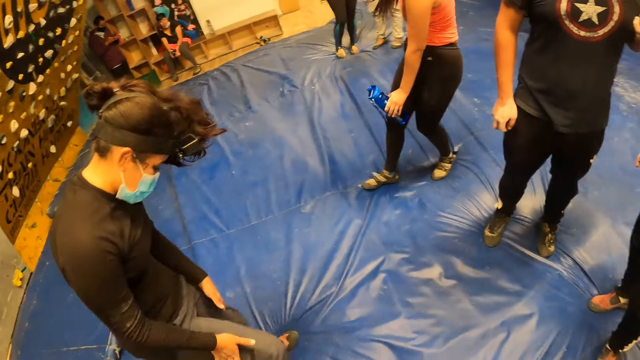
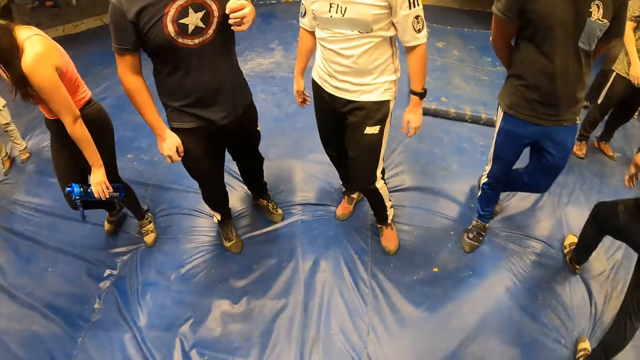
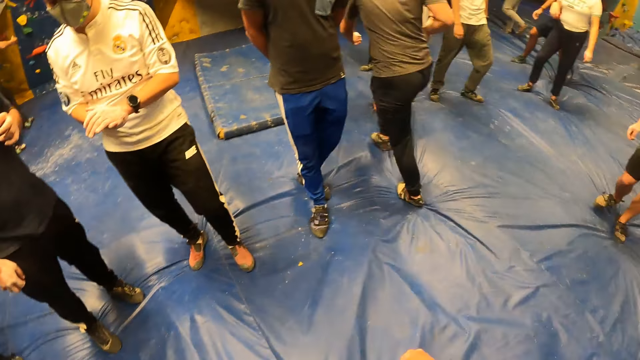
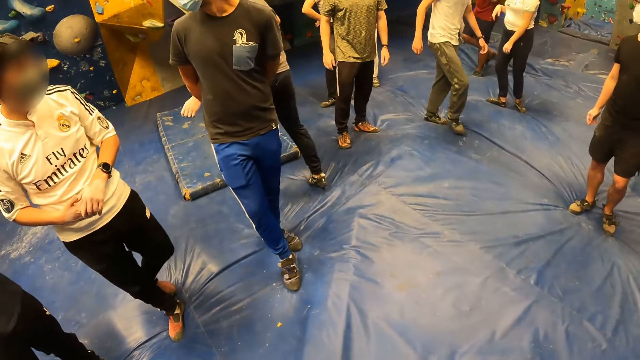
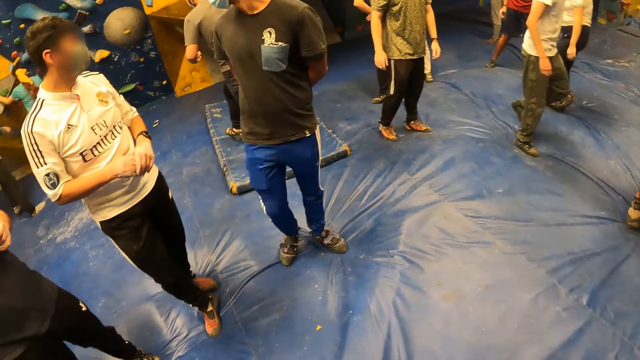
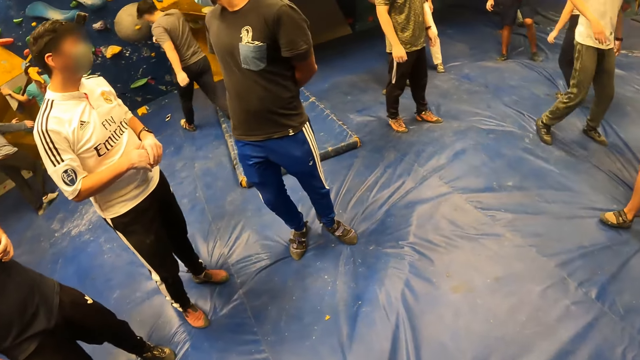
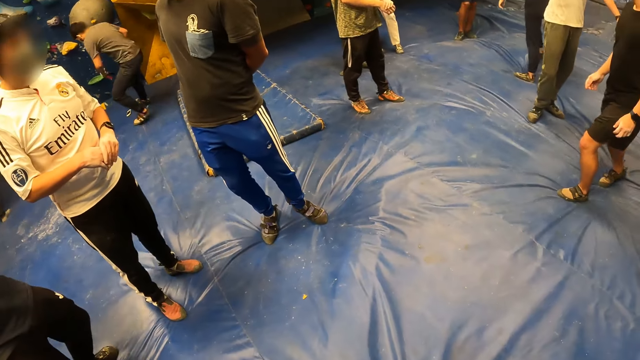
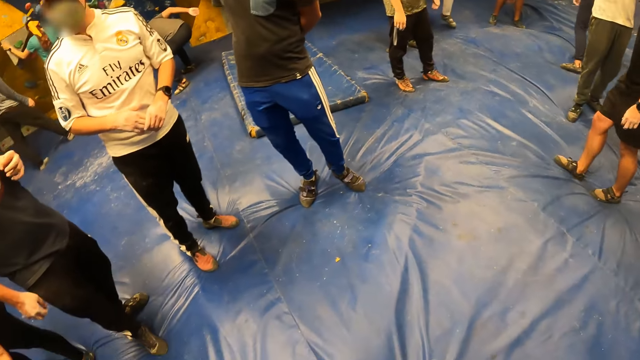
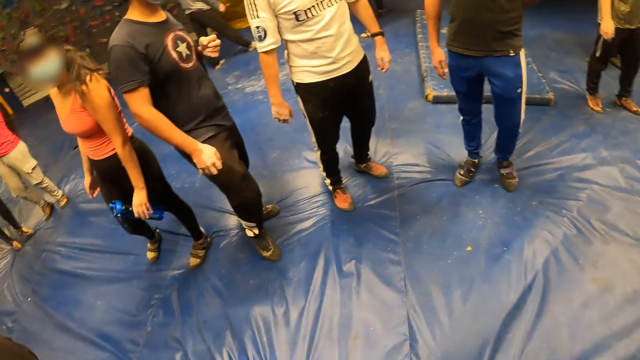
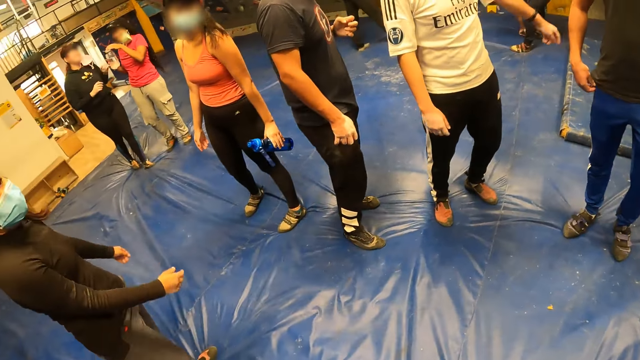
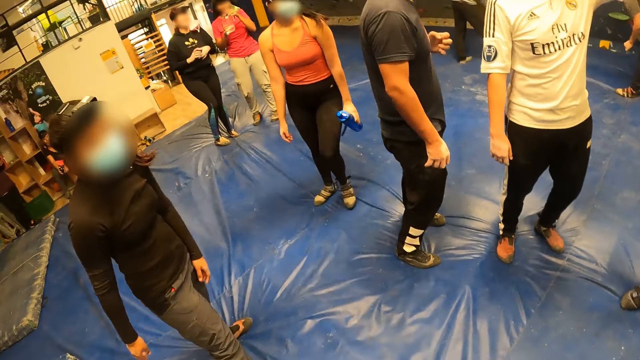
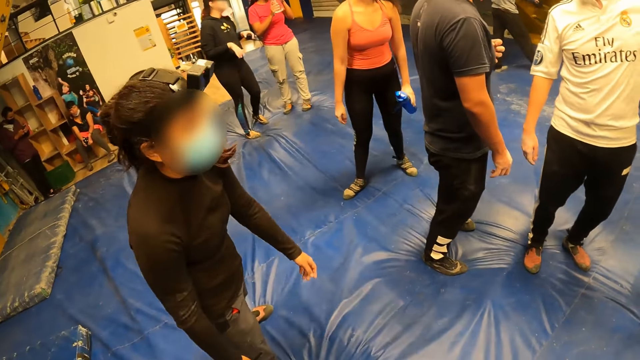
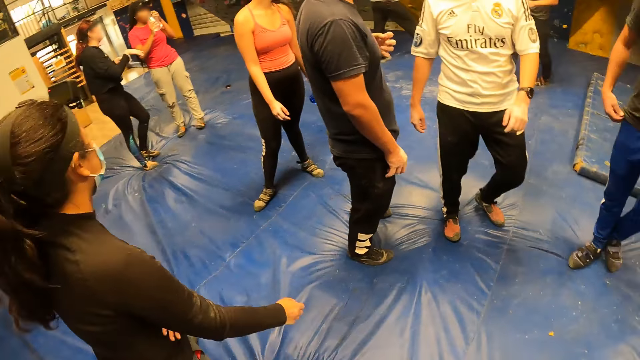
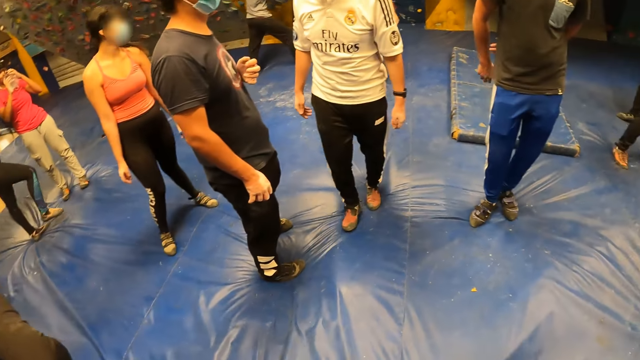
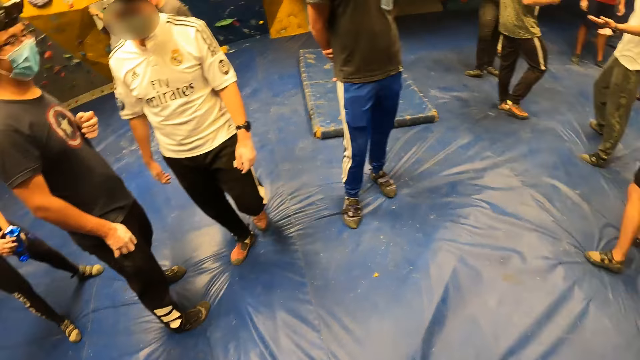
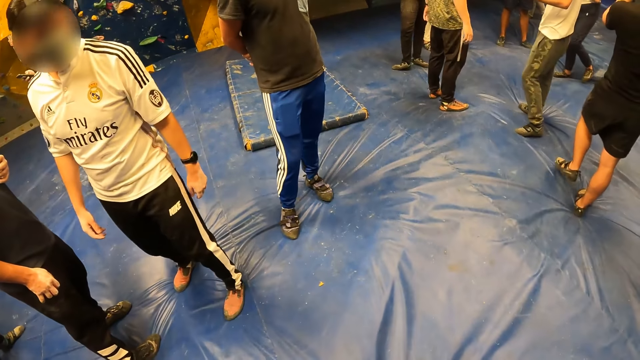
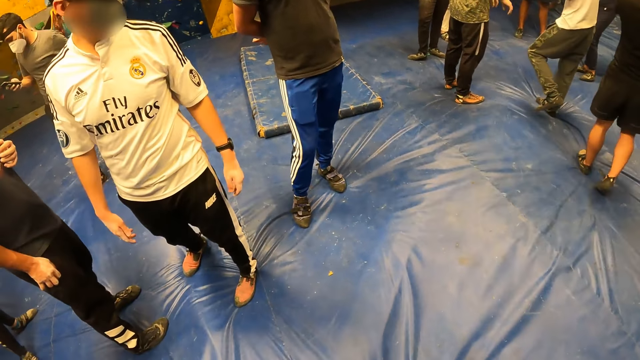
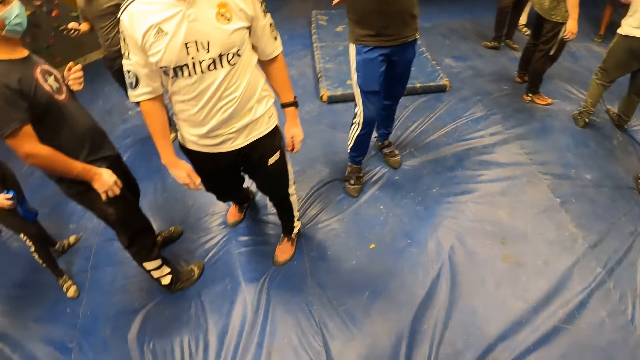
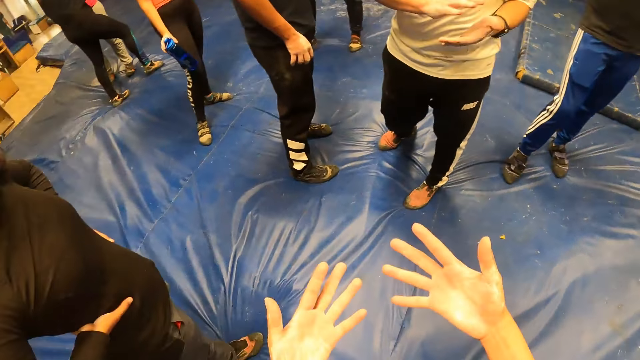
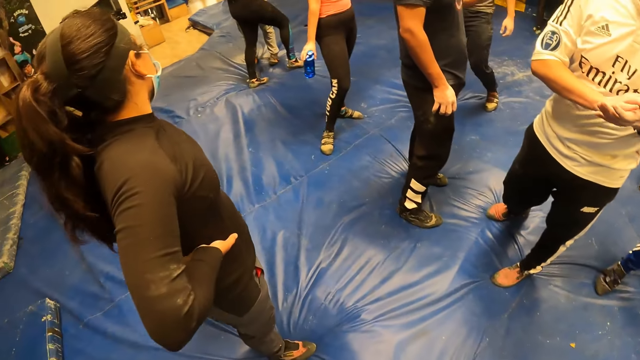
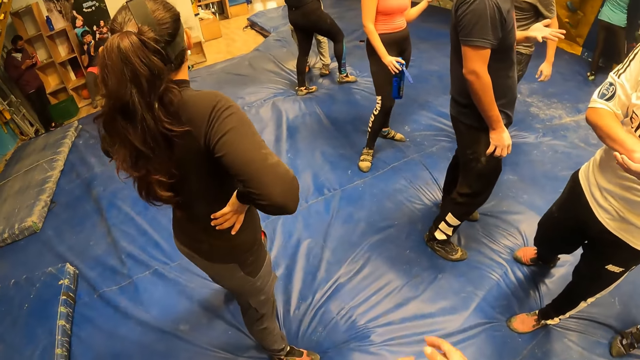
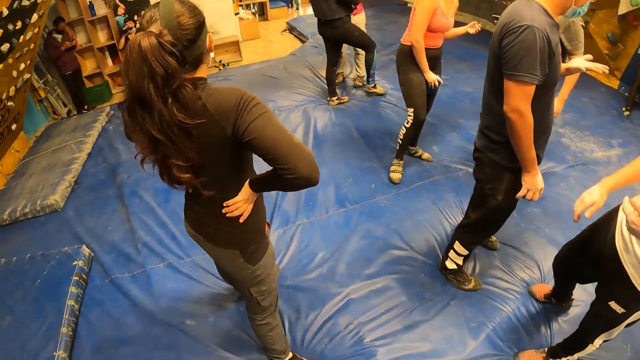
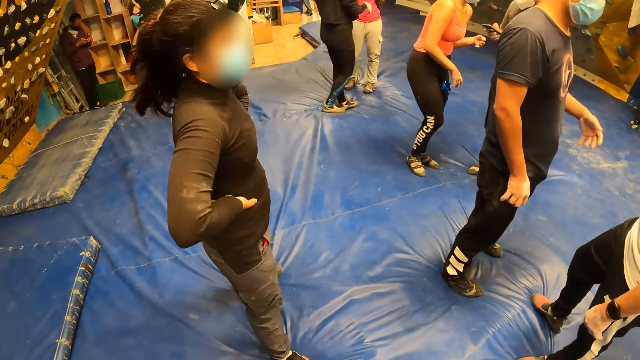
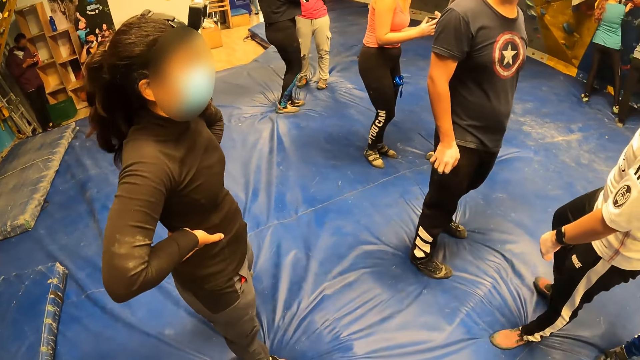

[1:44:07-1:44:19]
The camera wearer looks around.

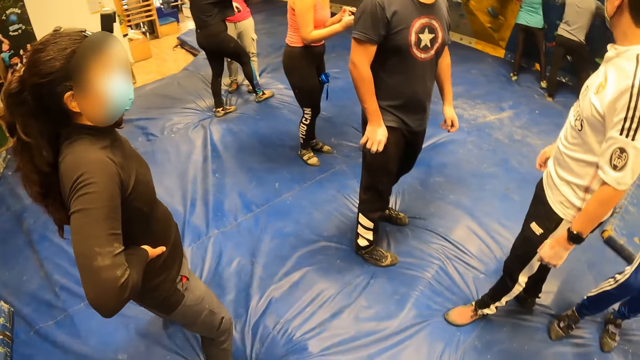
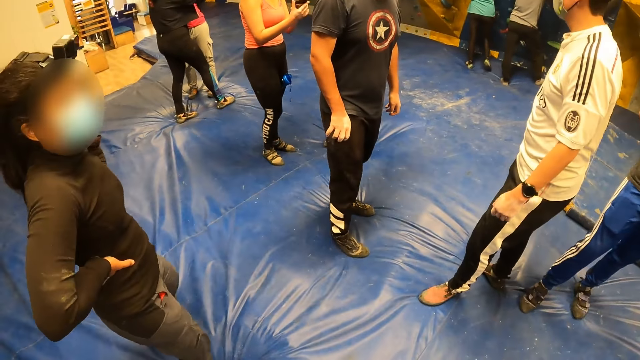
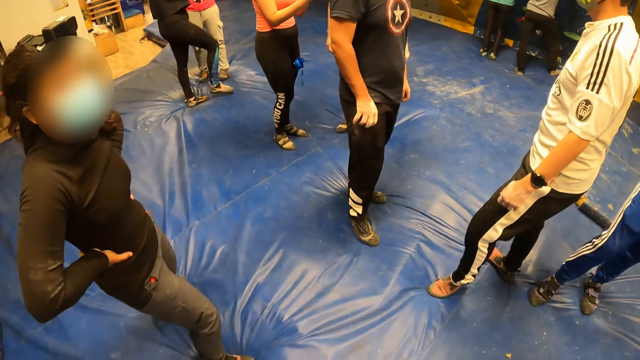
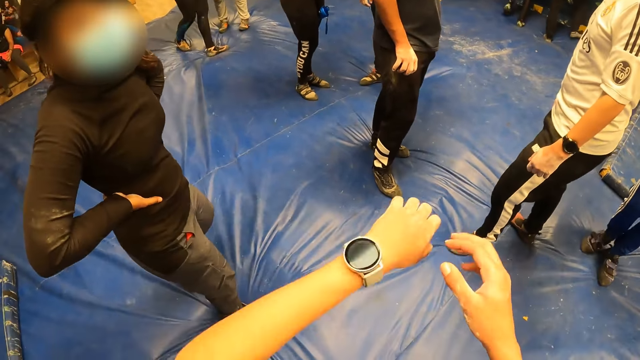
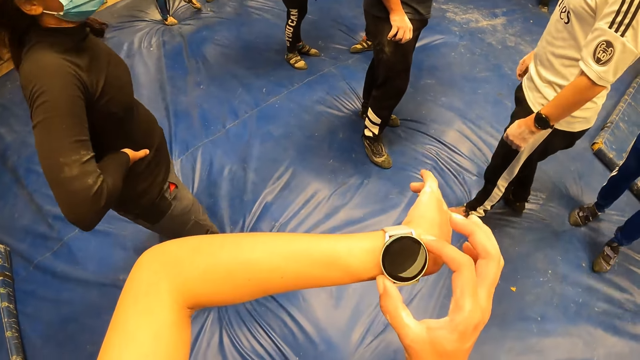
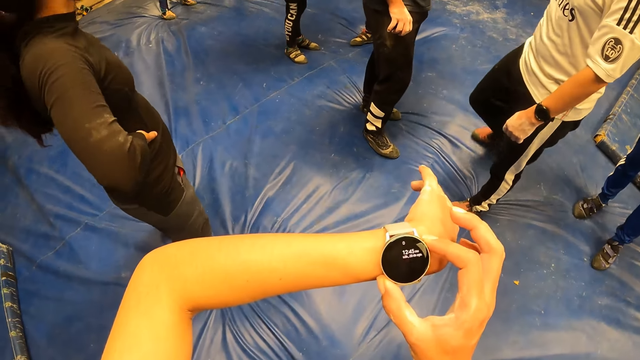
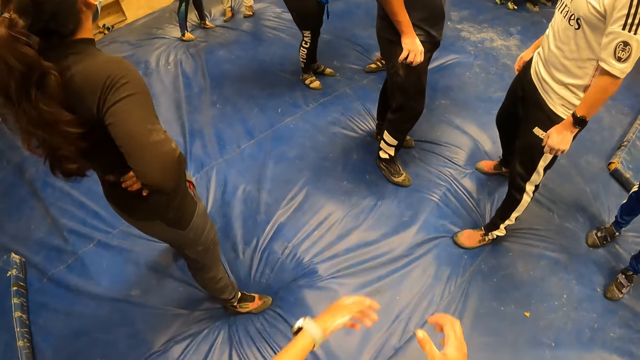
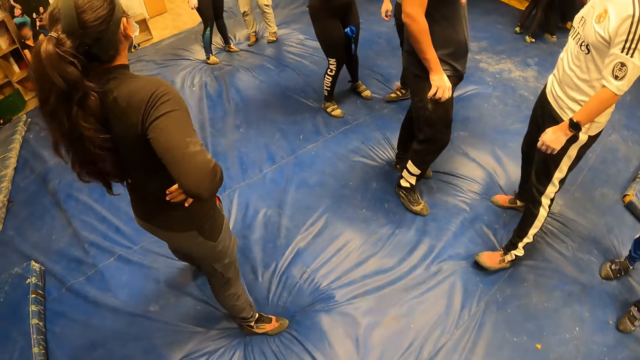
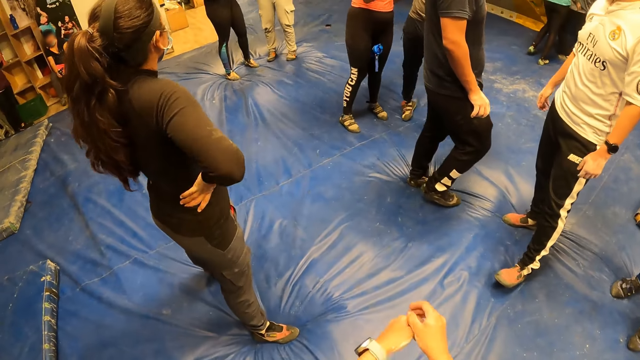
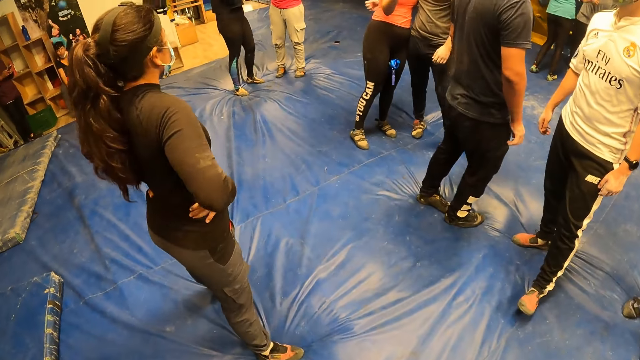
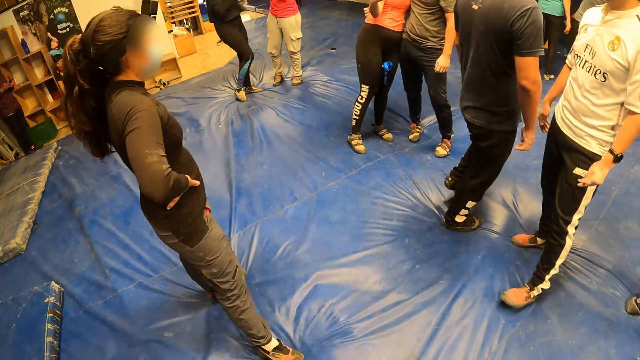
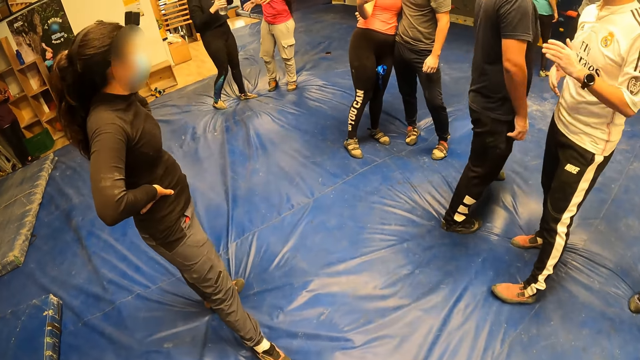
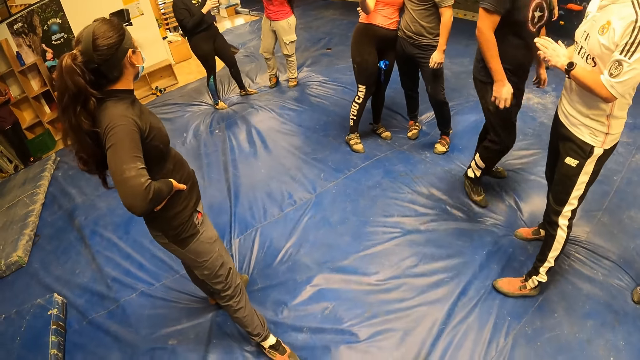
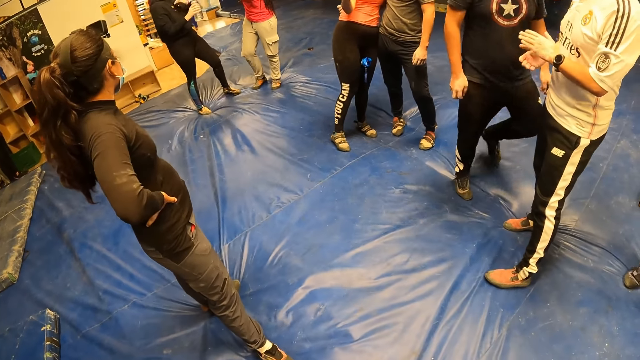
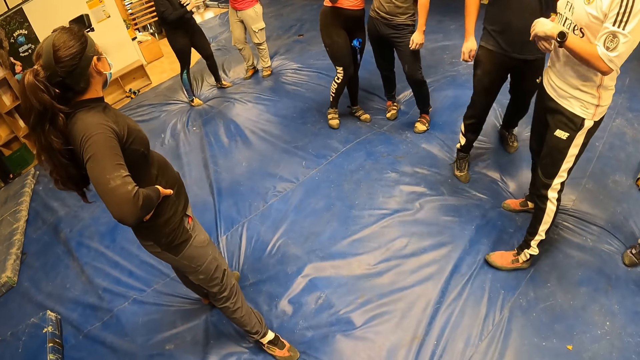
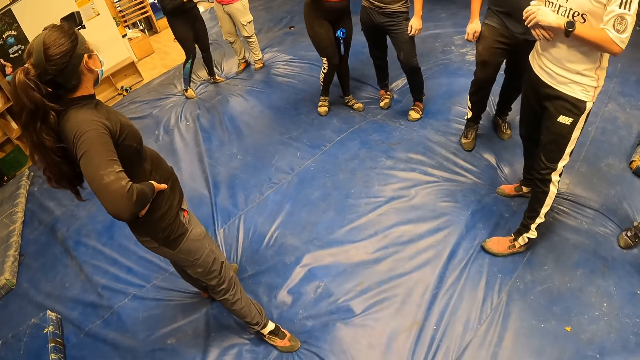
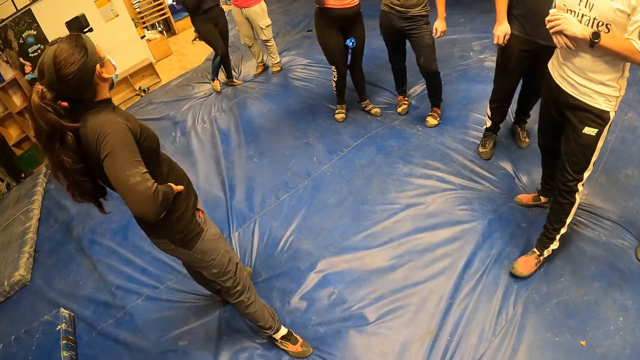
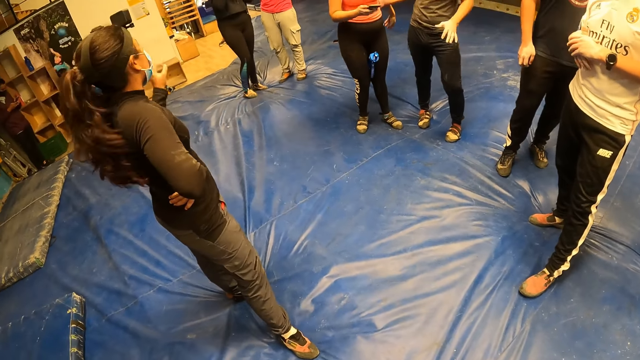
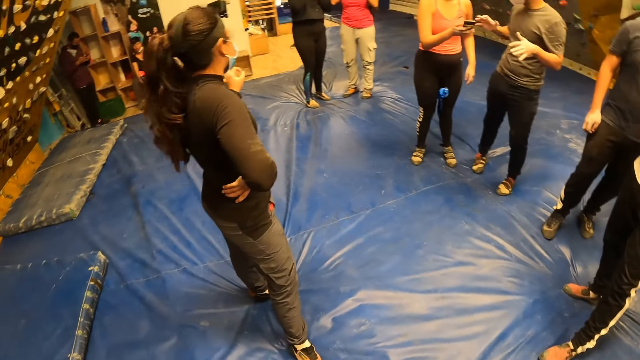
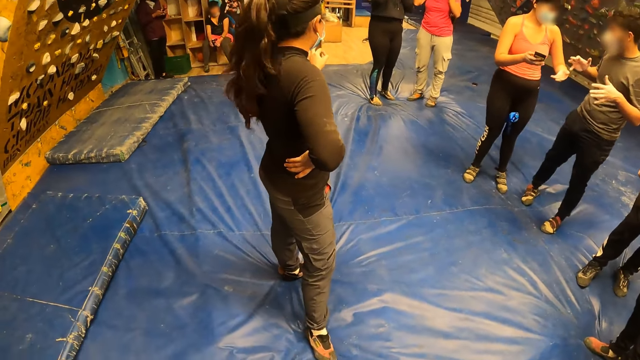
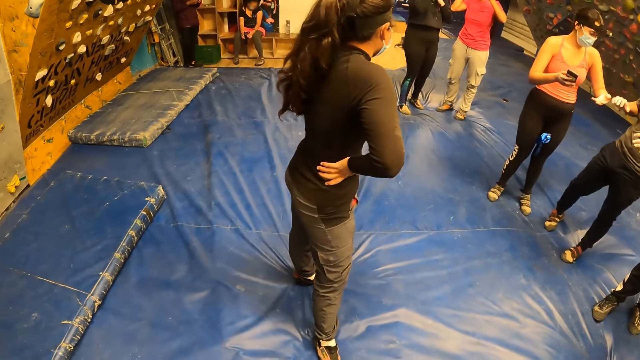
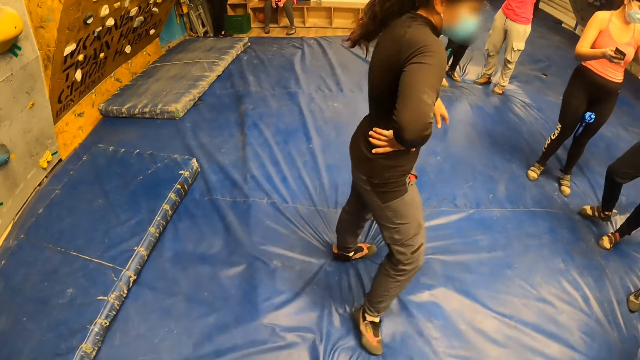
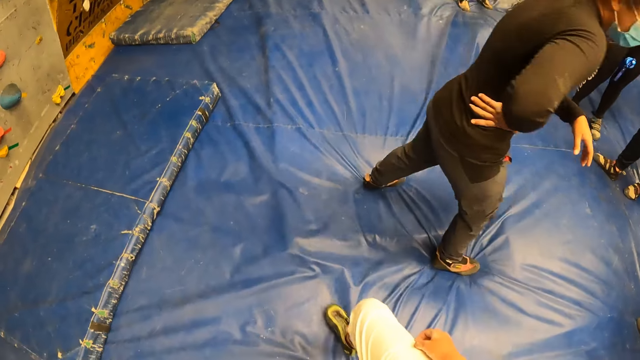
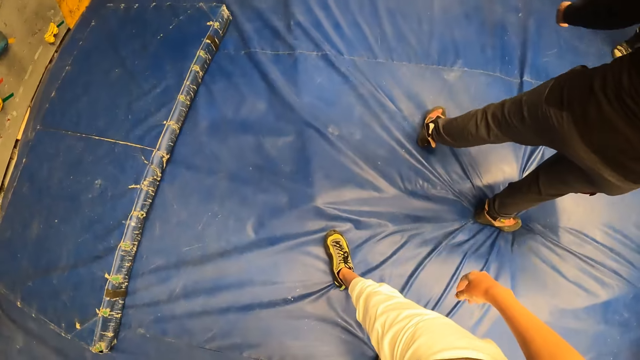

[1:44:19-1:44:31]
The camera wearer adjusts a wrist watch in her left hand with her right hand. She checks the watch. She looks around. The woman interacts with a group of people around her.
